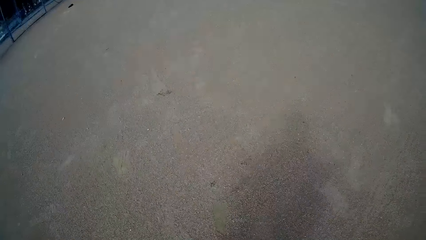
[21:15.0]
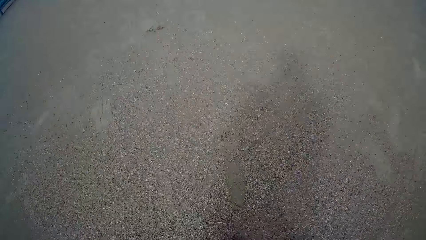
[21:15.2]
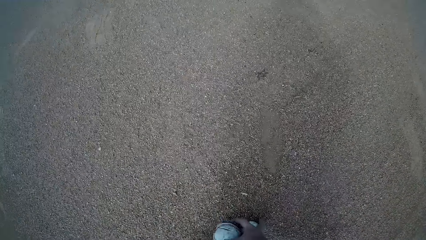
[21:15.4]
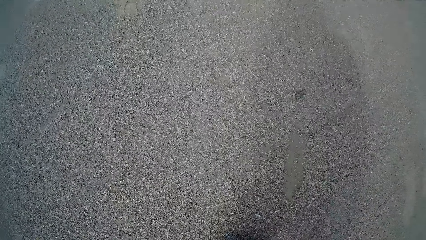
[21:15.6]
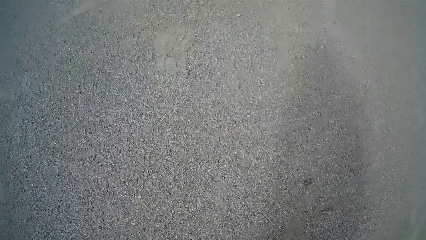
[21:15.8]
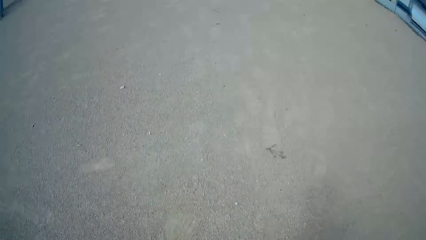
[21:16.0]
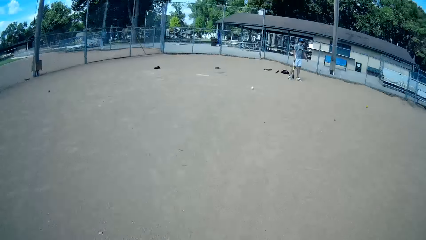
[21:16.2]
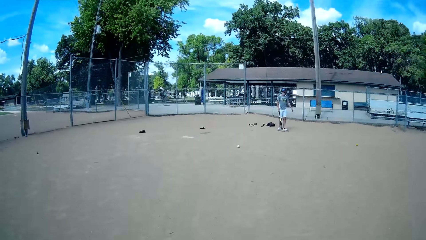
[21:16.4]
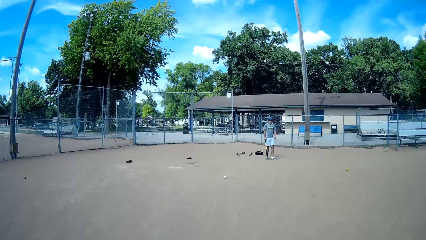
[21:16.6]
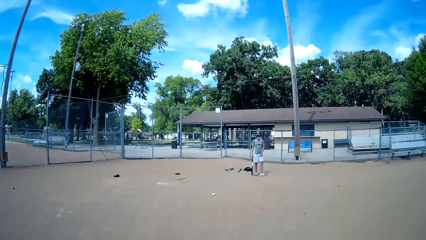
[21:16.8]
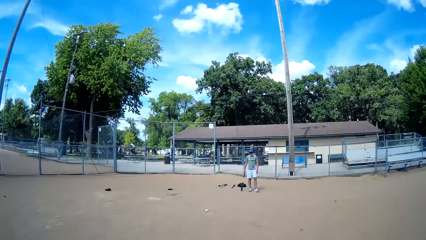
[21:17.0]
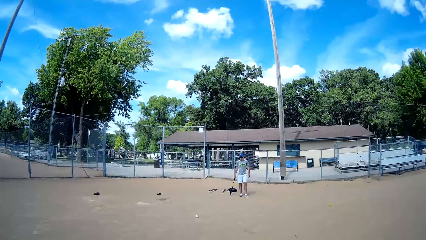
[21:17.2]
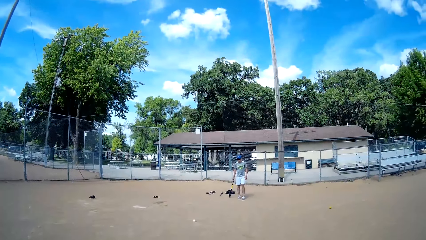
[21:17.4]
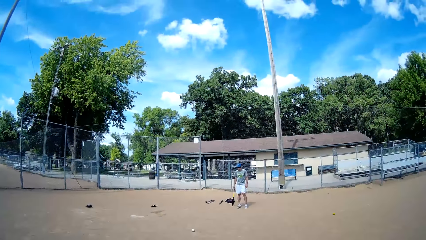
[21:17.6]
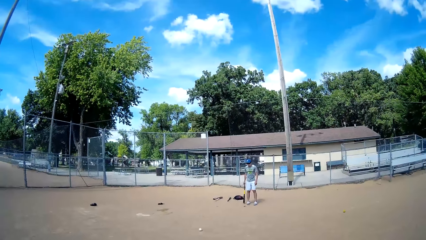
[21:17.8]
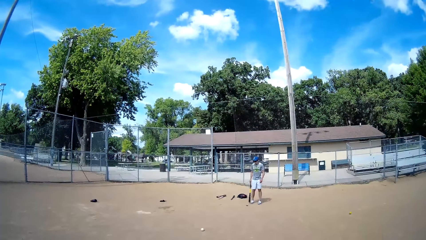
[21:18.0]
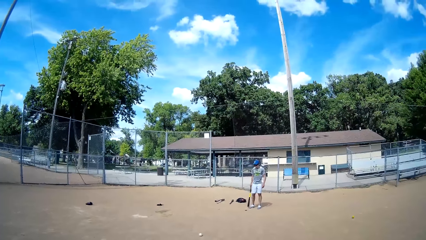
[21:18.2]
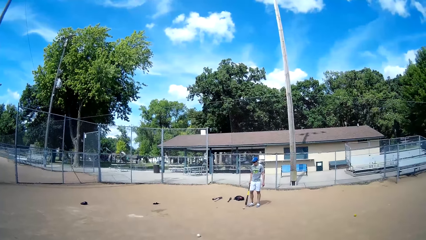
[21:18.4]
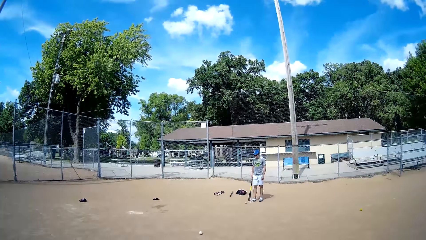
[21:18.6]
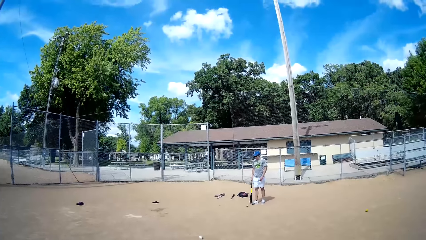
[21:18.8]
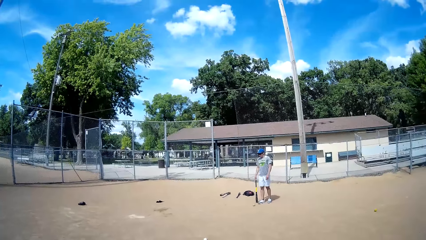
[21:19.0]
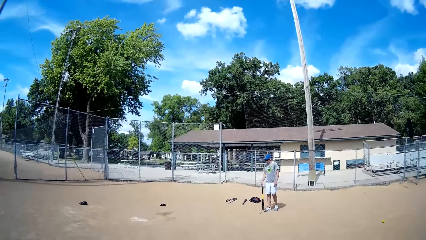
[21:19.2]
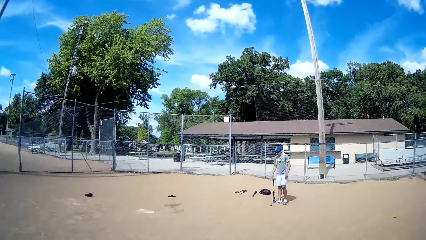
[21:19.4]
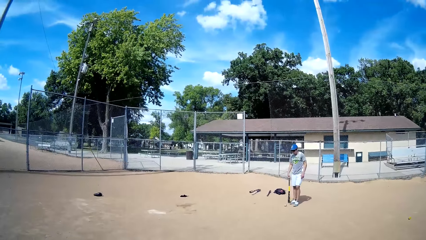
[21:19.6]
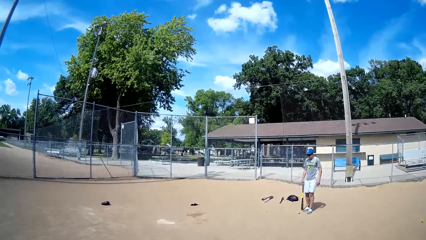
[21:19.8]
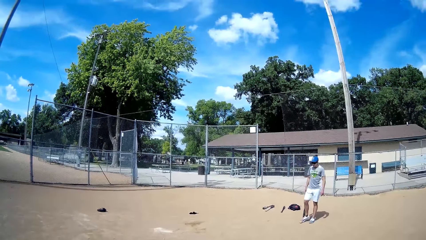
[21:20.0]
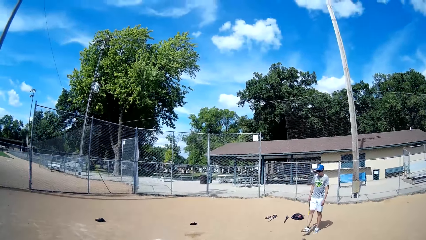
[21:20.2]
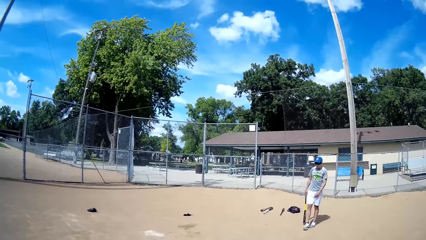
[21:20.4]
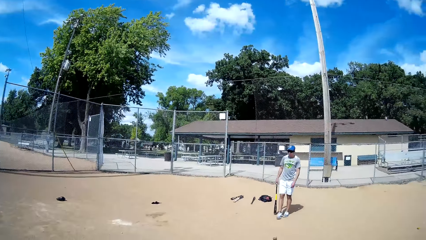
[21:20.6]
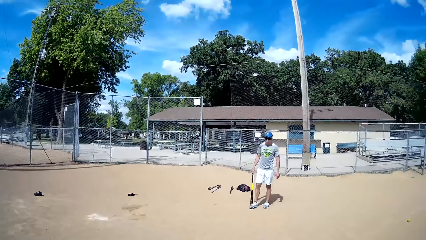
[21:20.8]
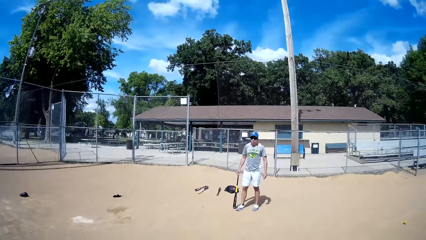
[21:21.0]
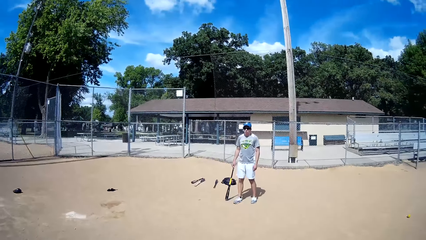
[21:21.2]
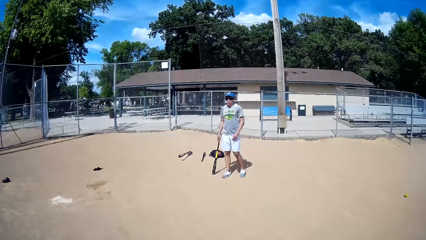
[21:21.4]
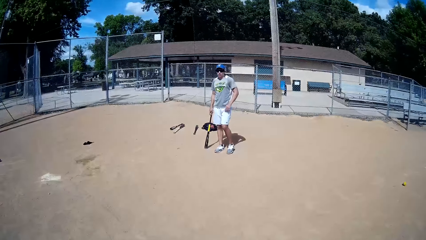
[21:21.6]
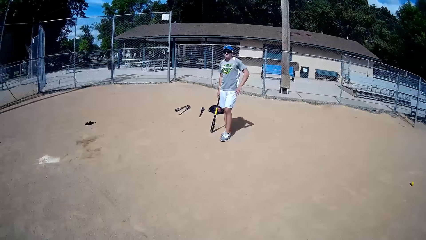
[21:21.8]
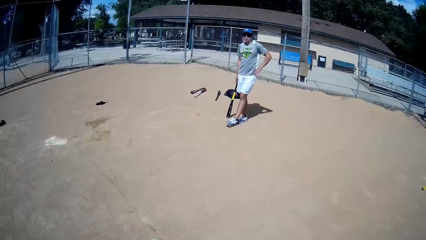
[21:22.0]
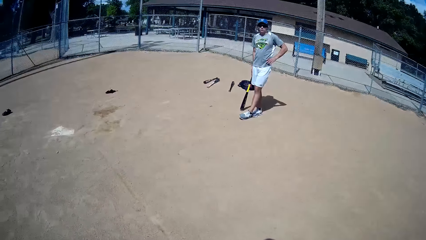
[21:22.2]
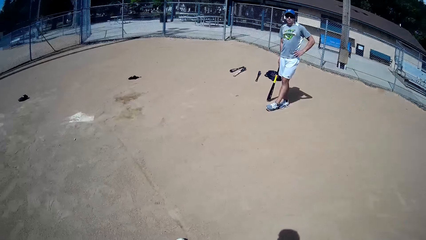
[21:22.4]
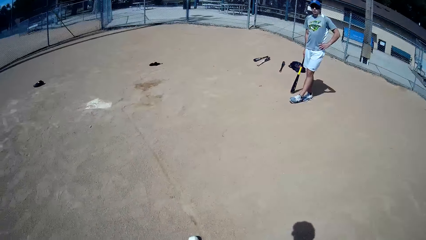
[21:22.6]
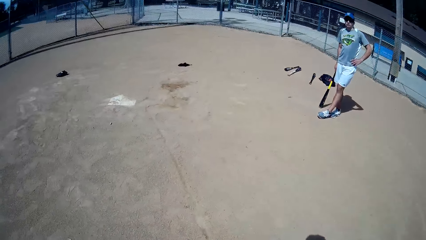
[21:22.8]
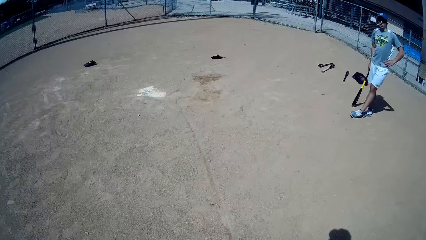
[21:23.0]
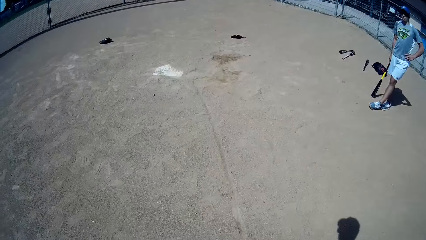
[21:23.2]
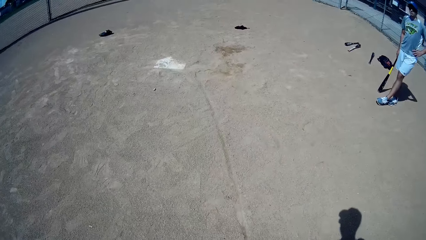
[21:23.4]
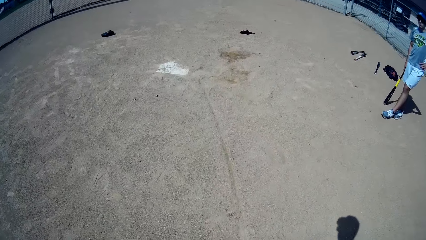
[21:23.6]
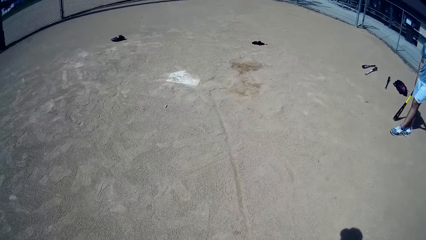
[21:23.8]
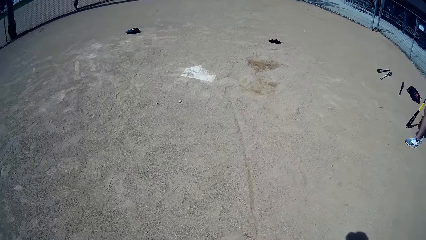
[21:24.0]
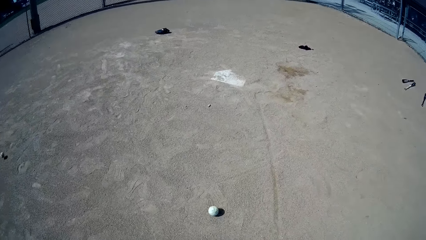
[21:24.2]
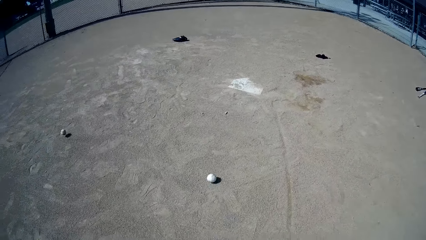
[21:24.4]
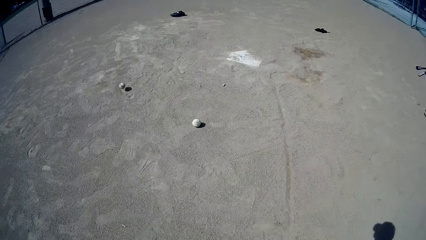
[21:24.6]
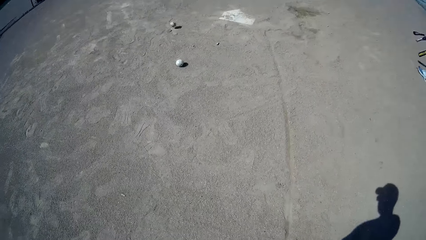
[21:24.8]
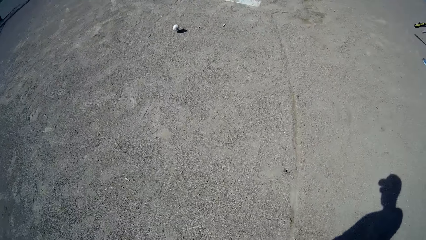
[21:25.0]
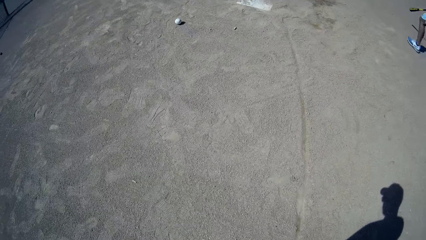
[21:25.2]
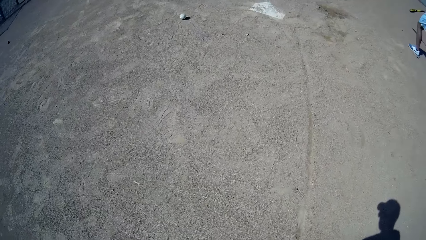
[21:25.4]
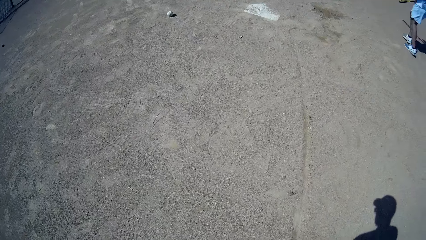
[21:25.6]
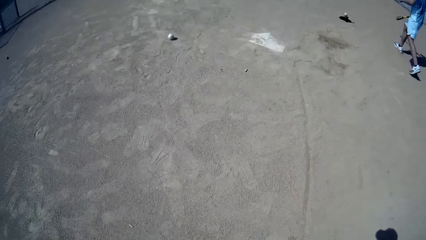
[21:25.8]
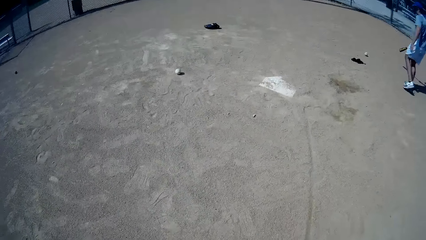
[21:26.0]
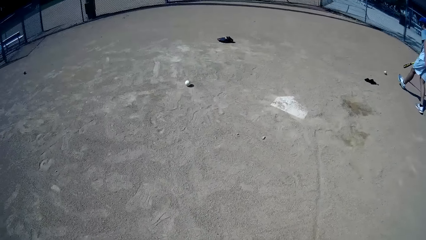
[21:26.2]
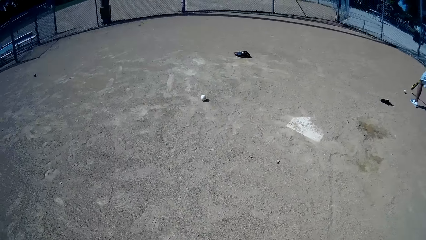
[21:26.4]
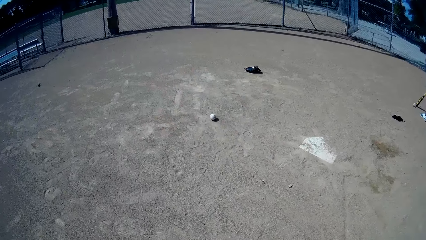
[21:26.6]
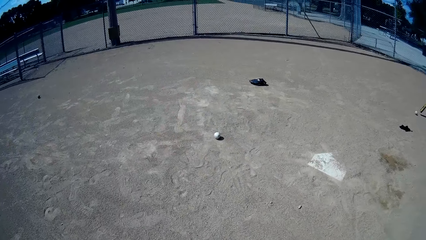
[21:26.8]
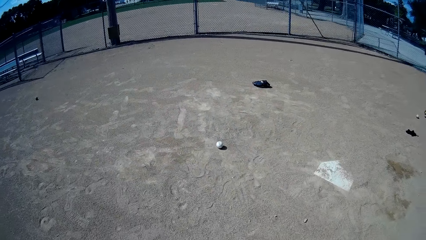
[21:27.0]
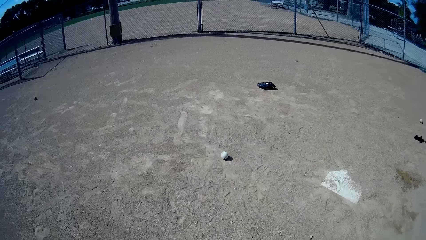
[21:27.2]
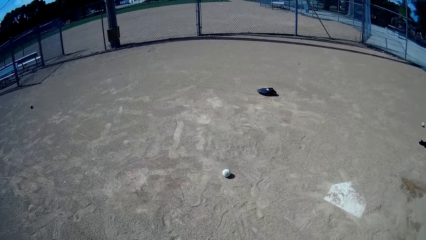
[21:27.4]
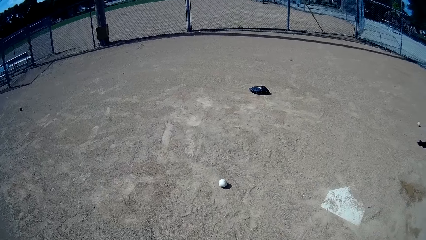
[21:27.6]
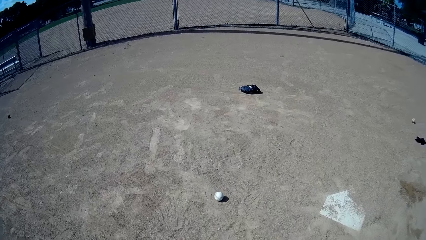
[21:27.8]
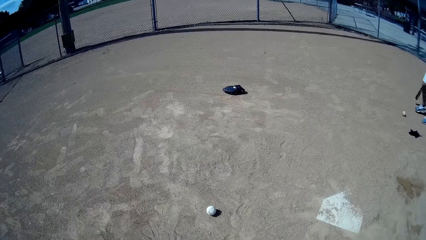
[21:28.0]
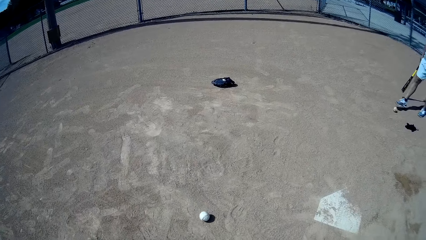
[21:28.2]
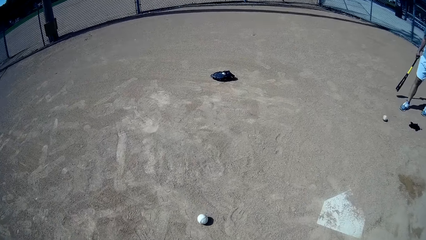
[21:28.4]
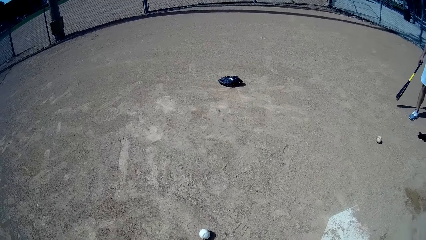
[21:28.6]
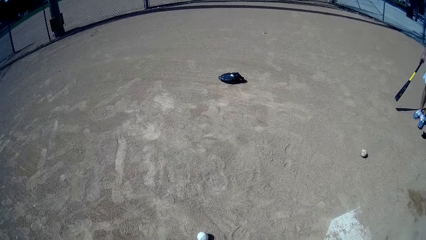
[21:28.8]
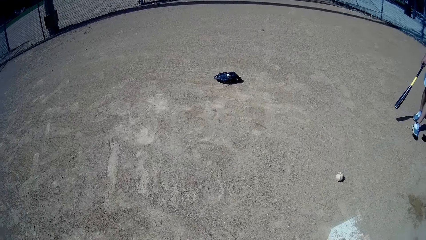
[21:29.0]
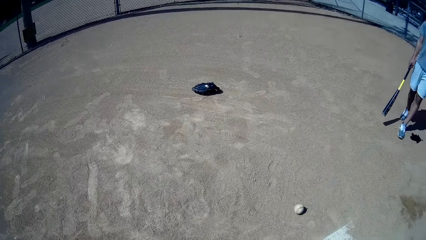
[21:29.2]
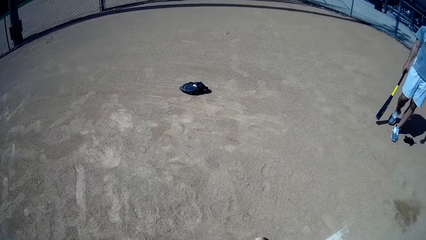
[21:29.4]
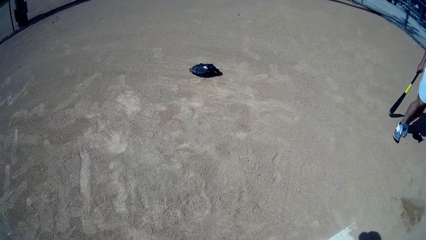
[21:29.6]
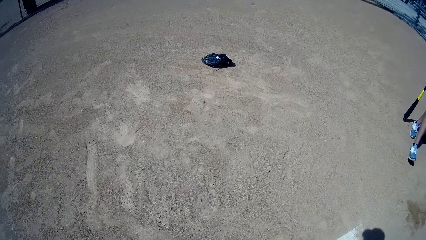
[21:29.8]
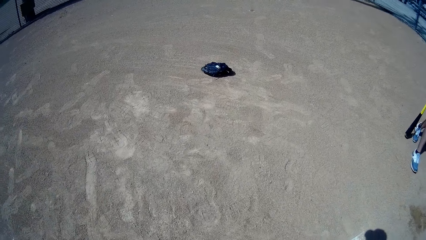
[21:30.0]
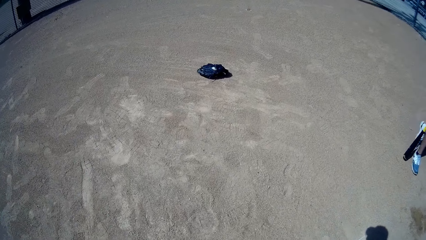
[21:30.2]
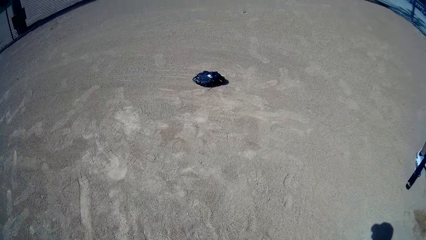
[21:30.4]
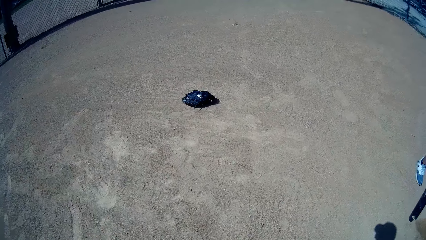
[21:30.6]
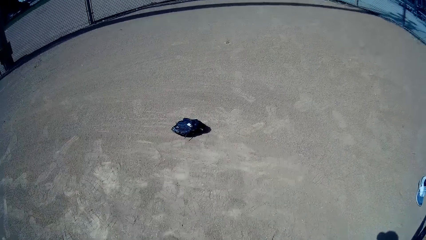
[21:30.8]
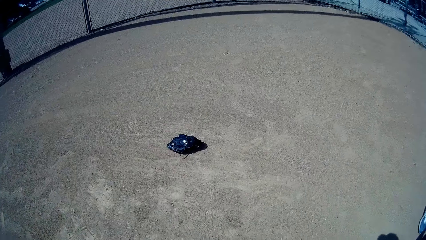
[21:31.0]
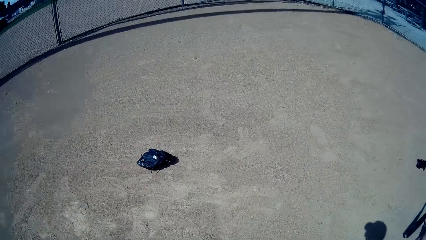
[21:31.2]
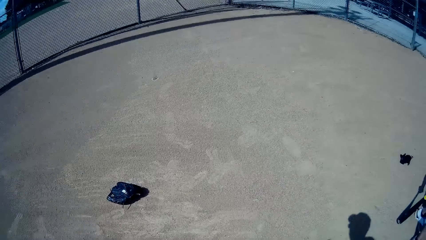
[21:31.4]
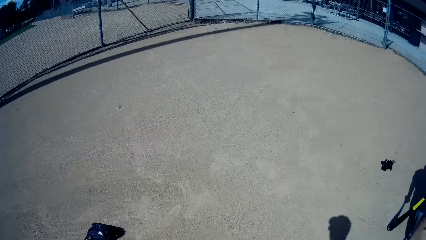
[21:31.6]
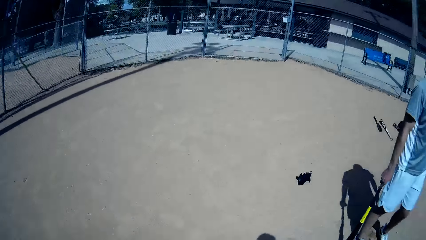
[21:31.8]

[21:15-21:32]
The camera wearer walks towards the man. They interact with the man. They look at balls. The man walks a distance. The camera wearer looks at the balls. The man kicks a ball.
